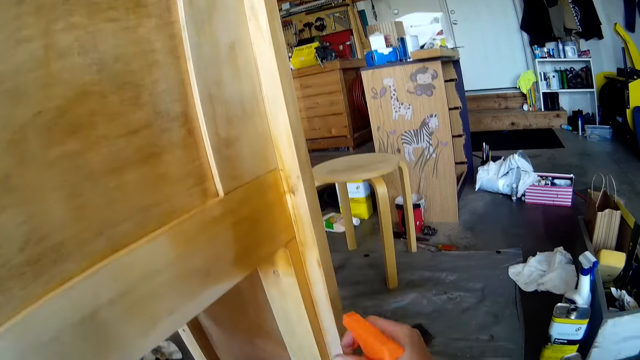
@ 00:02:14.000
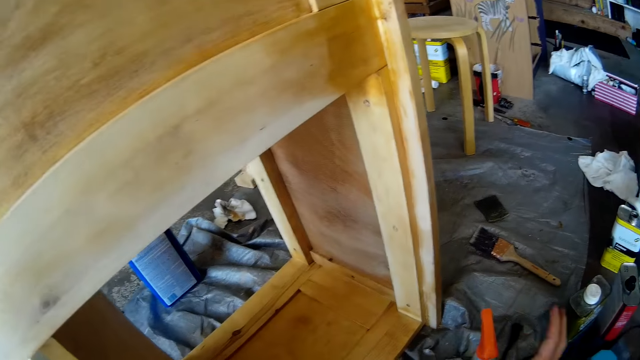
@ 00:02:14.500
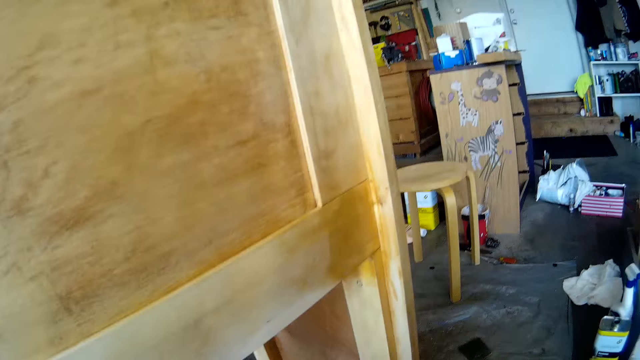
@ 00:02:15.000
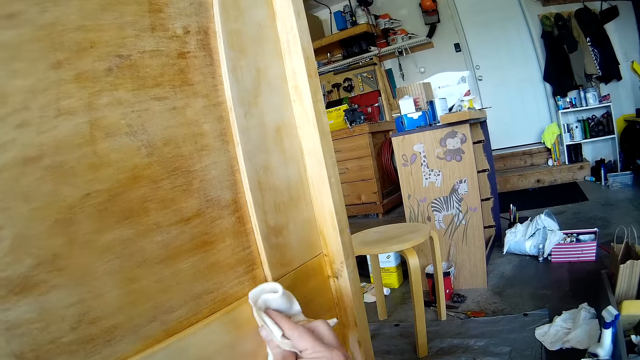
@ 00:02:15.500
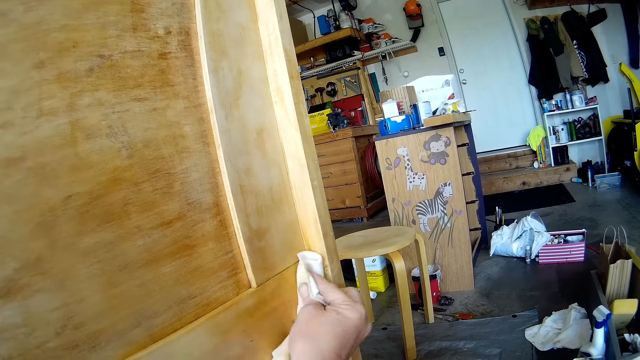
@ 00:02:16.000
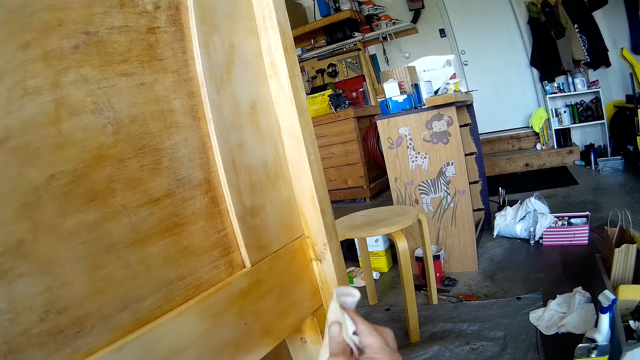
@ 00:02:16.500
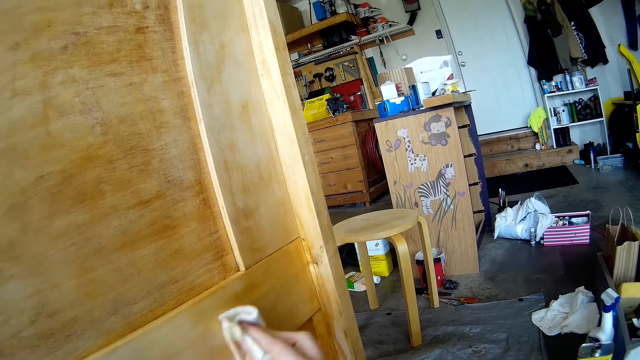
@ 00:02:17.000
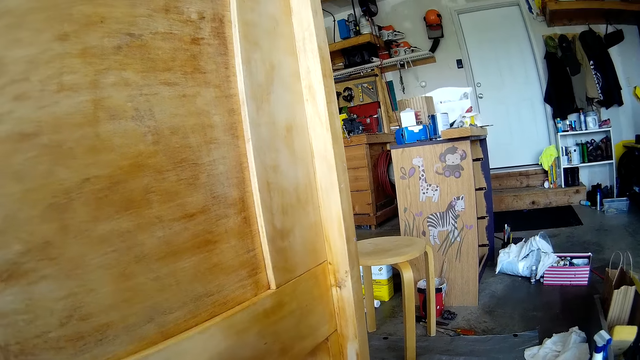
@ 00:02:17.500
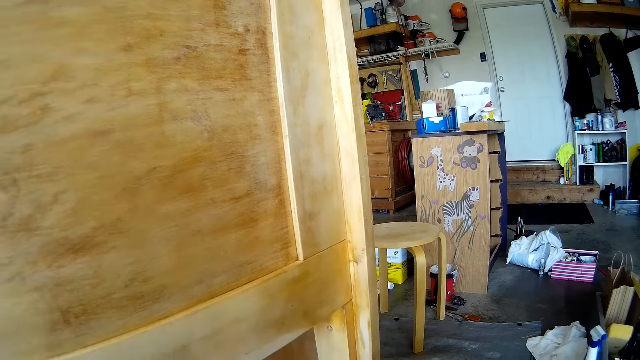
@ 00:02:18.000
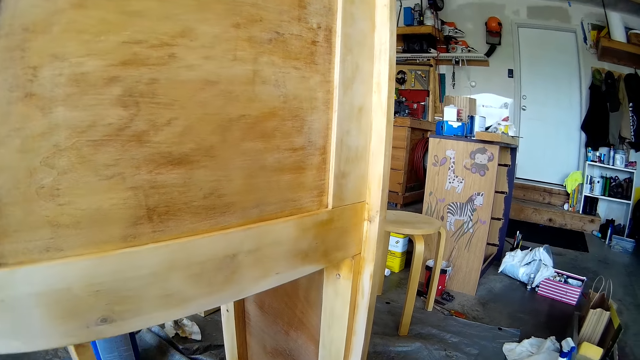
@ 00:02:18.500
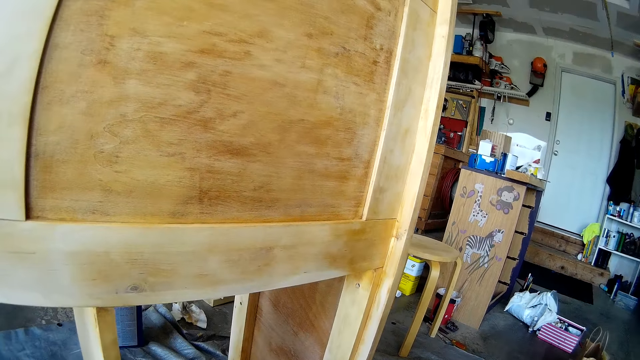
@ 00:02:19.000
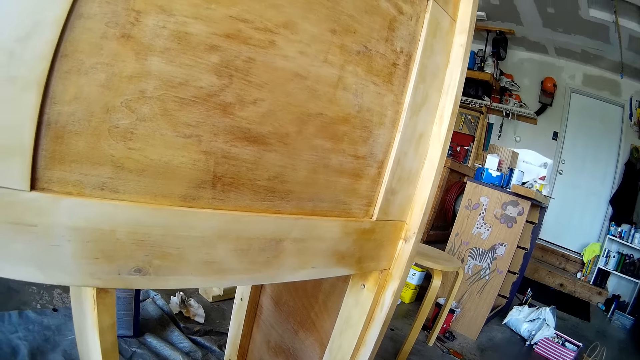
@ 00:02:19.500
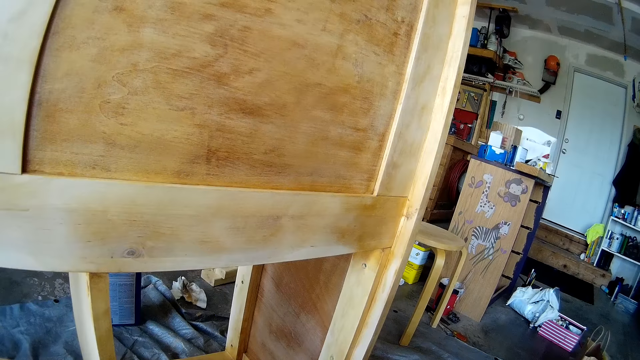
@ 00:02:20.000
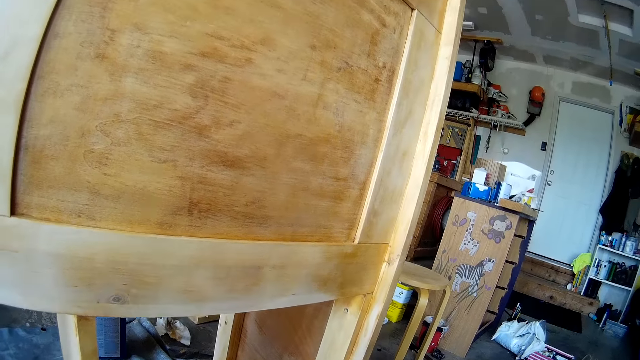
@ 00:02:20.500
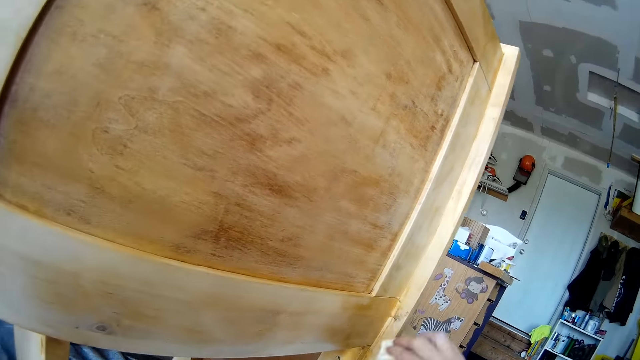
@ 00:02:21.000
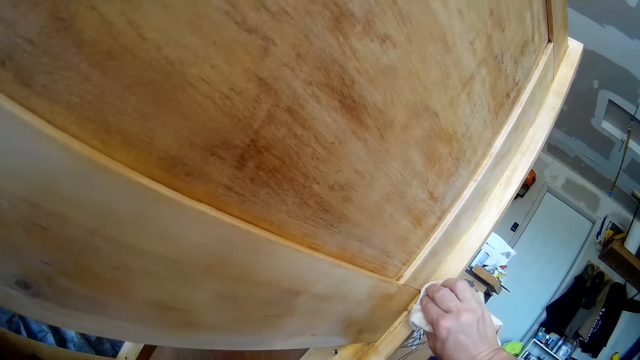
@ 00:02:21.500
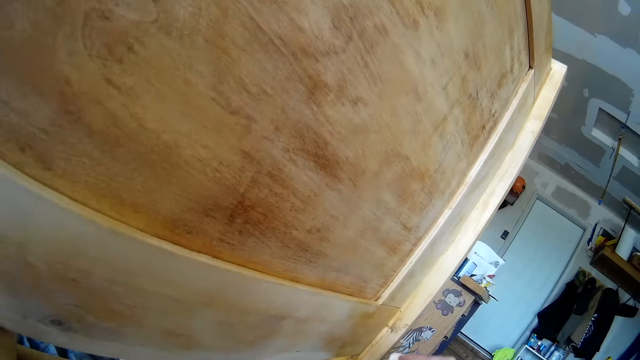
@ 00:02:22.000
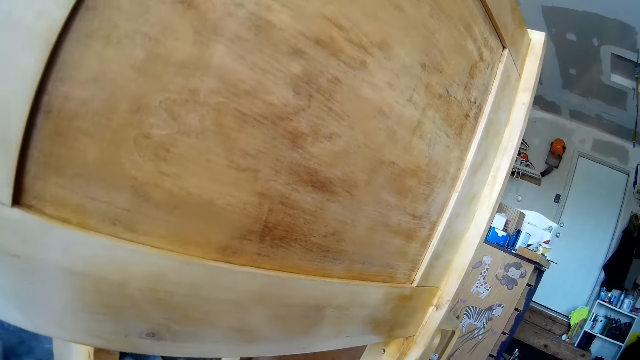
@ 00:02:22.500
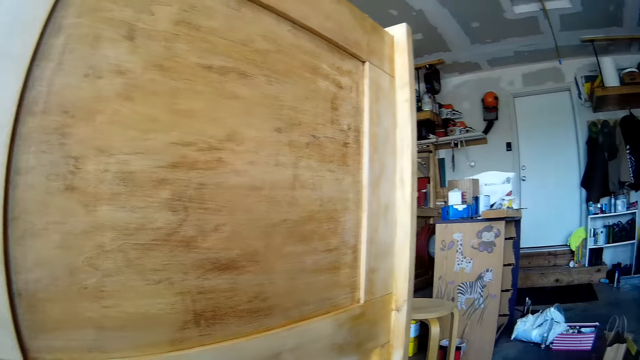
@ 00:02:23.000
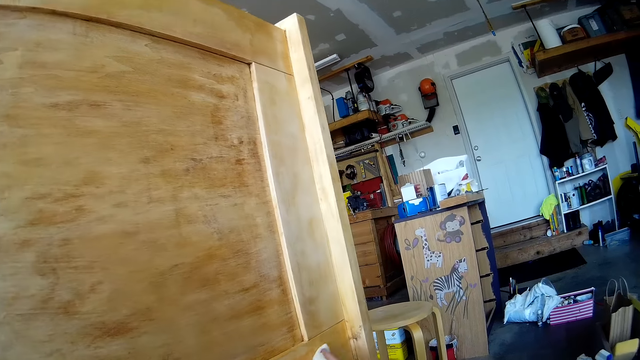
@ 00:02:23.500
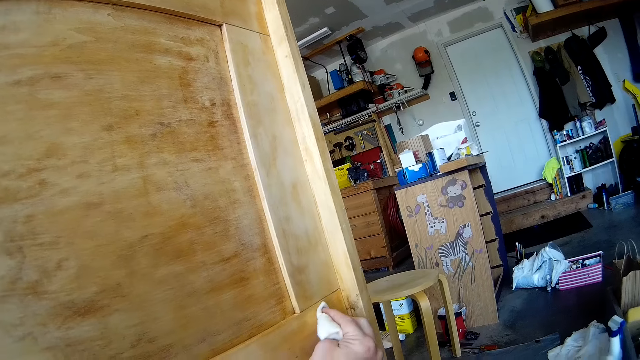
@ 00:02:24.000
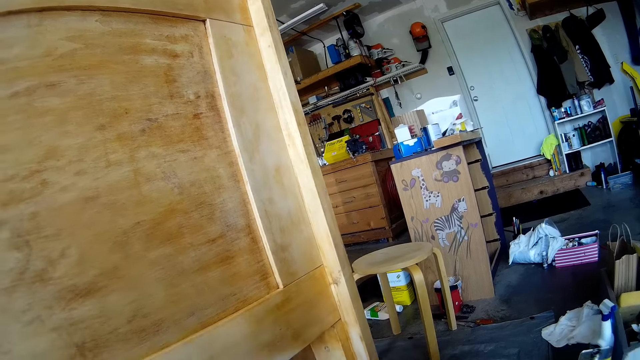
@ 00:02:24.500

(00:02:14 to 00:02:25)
The camera wearer sprays the furniture with a furniture spray. They clean the furniture with the towel. They look around. They clean the furniture with the towel.

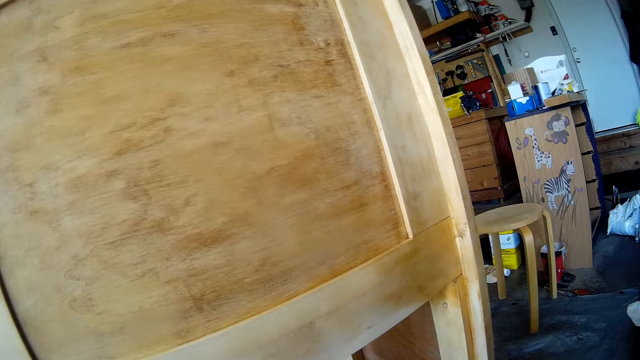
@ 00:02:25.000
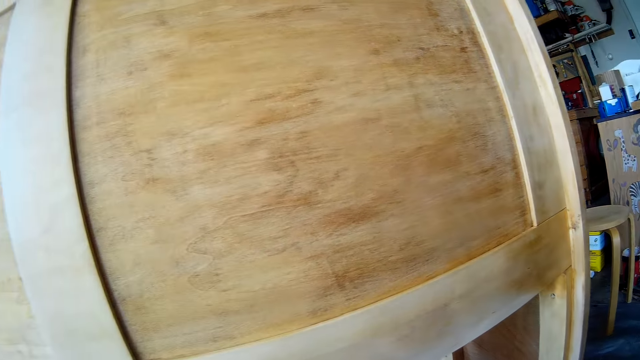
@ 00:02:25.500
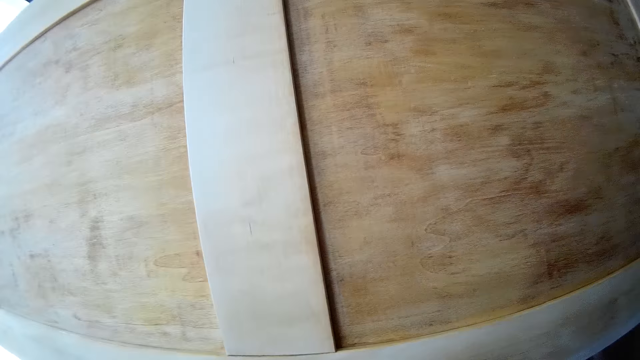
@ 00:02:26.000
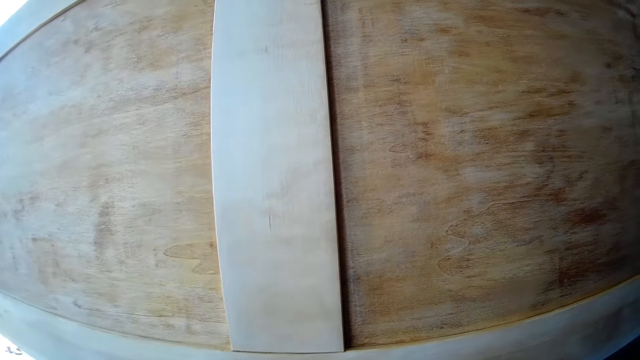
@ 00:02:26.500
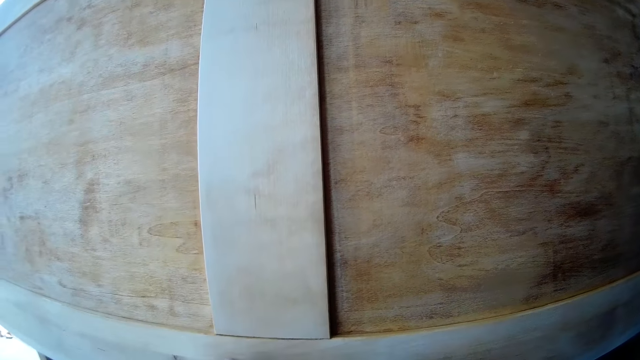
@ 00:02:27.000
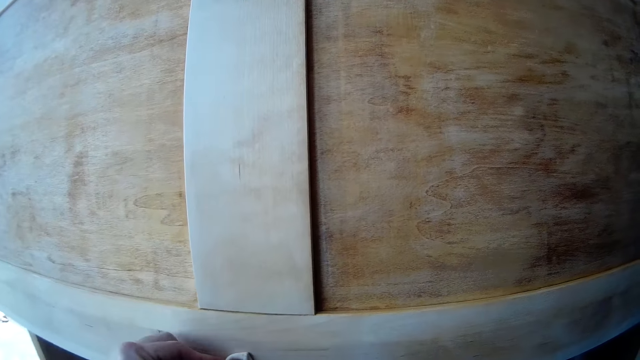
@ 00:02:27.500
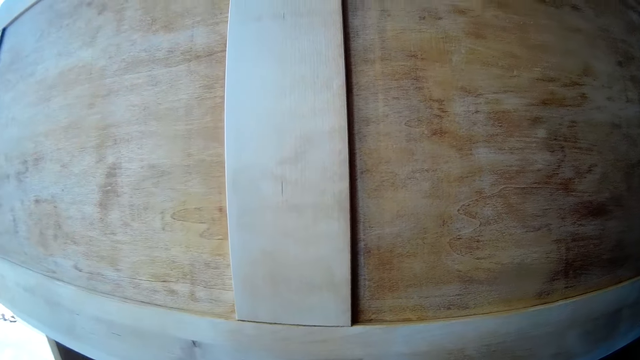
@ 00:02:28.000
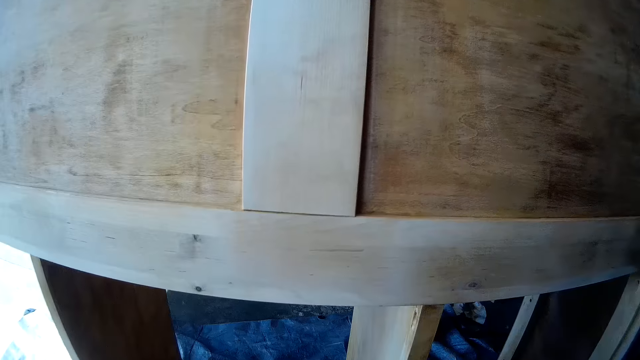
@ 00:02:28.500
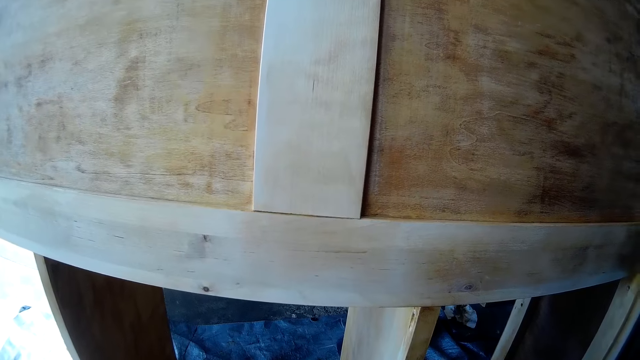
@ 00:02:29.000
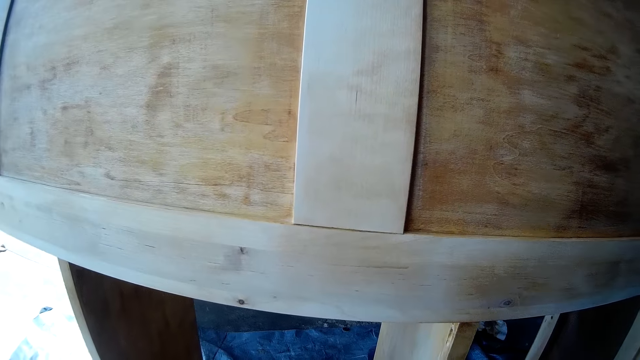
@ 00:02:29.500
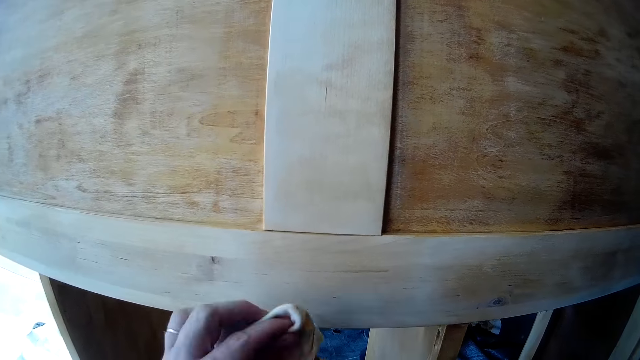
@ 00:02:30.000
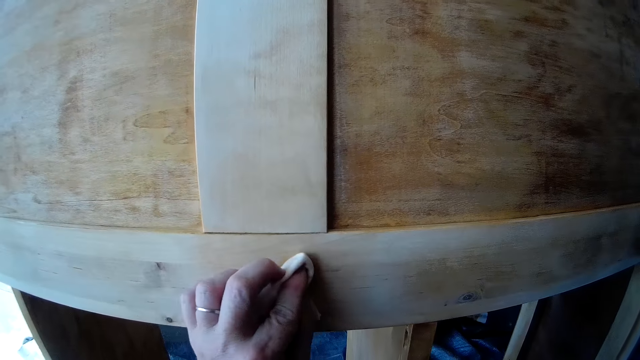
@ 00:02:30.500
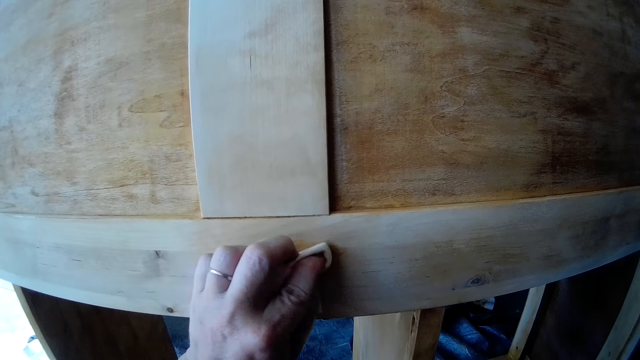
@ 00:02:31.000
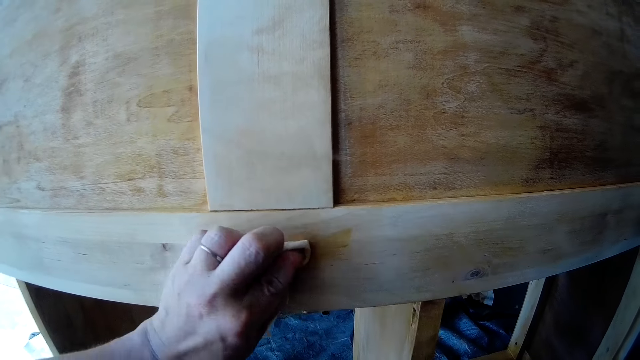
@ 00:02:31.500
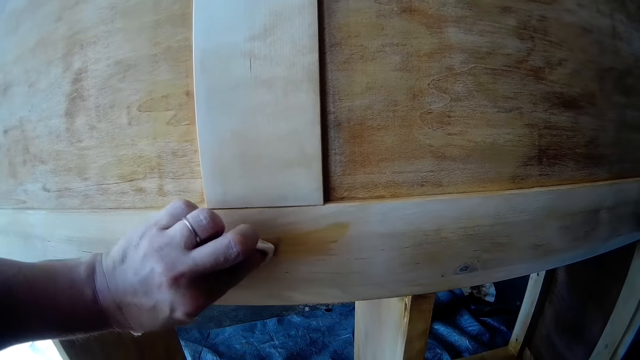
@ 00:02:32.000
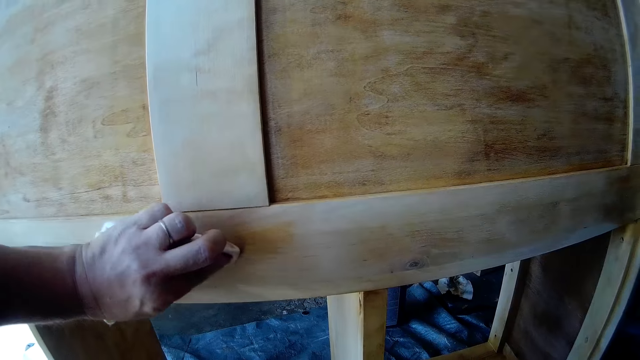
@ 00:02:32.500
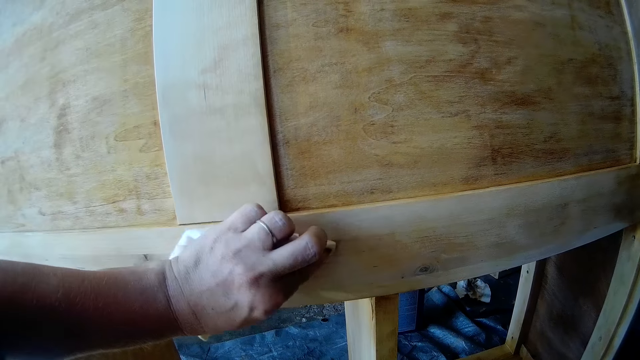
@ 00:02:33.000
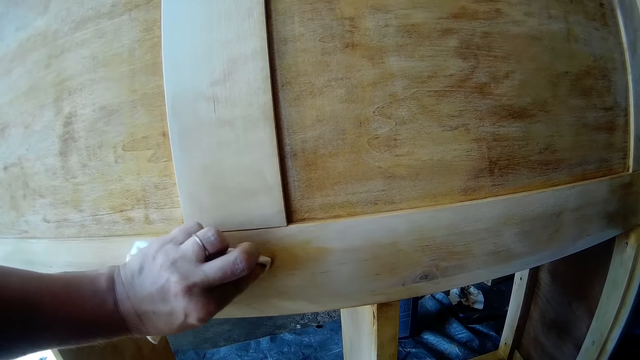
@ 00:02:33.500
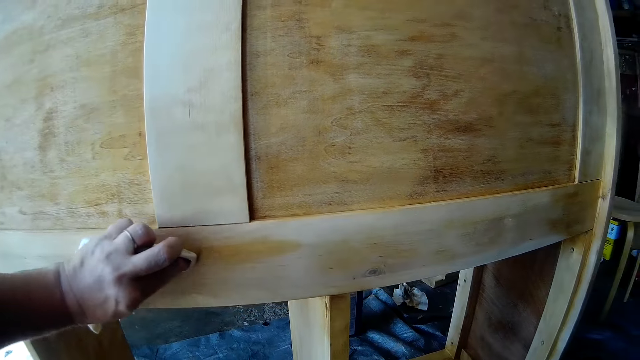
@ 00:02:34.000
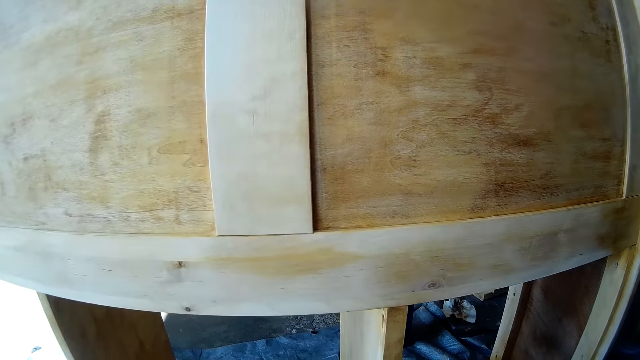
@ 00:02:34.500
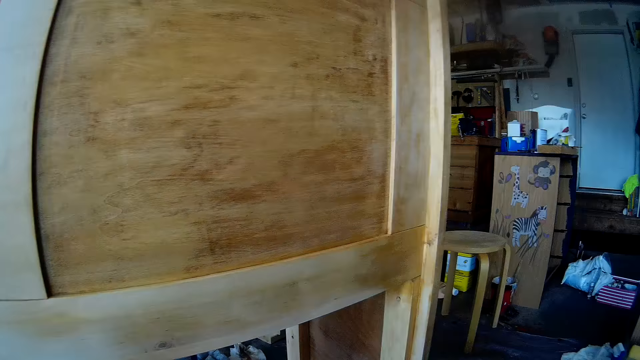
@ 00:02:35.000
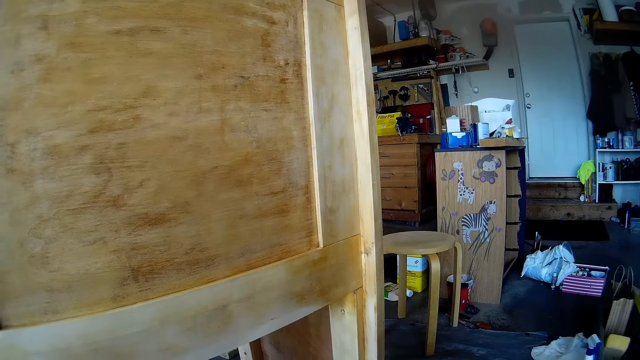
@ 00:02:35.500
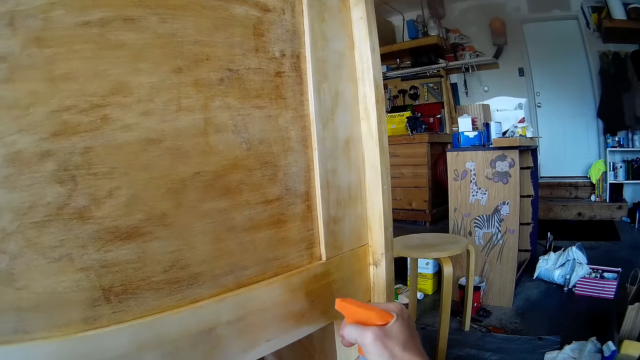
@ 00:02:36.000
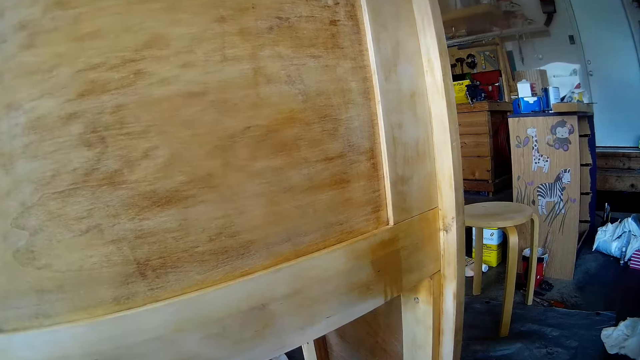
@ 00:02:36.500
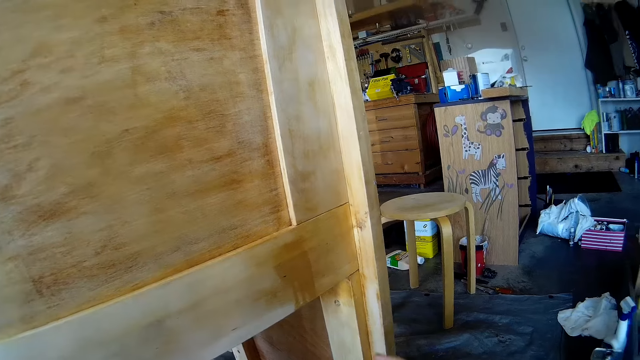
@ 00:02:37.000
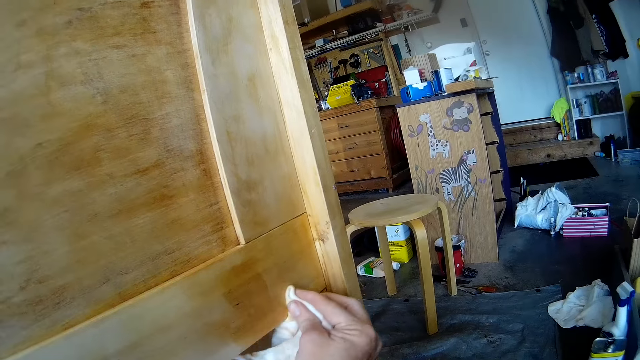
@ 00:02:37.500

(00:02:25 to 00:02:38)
The camera wearer looks around. They clean the furniture with the towel. They look around. They spray the furniture with the furniture spray. They scrub the edges with the cloth.
